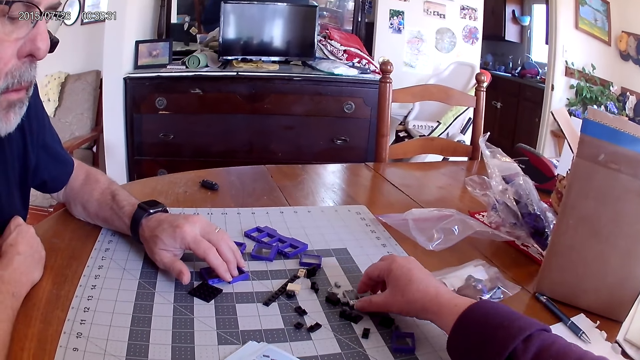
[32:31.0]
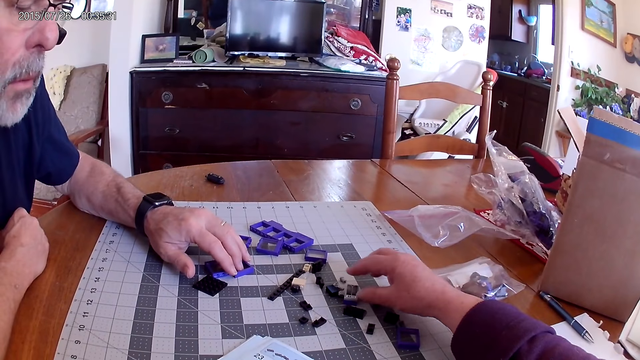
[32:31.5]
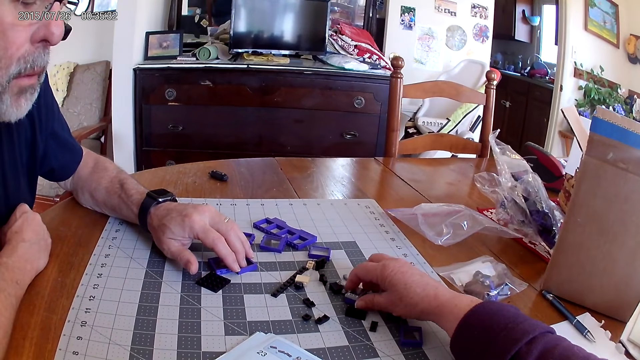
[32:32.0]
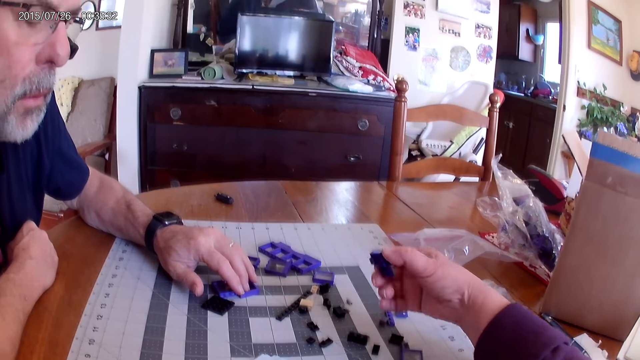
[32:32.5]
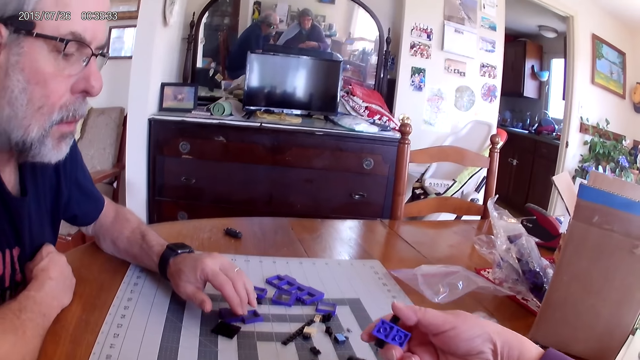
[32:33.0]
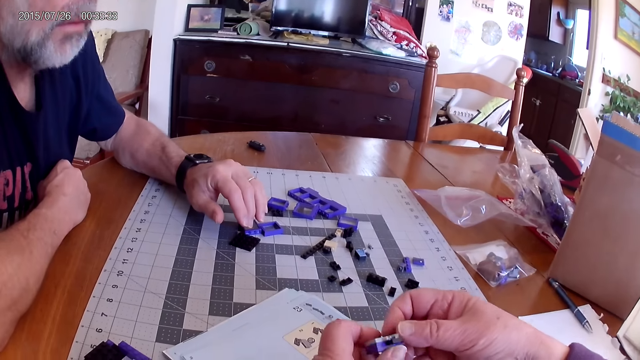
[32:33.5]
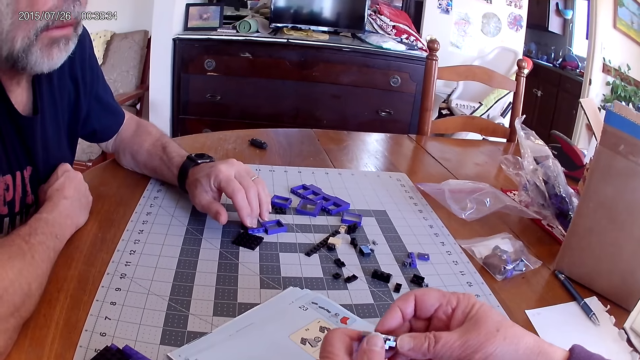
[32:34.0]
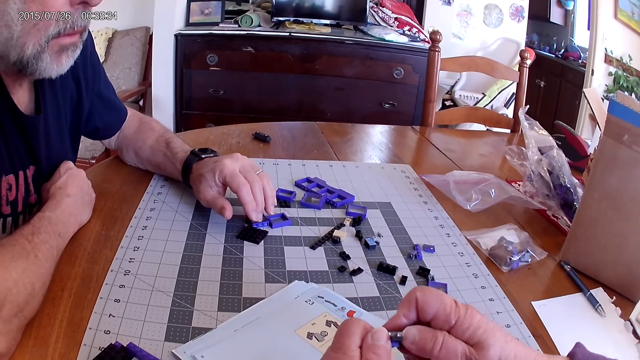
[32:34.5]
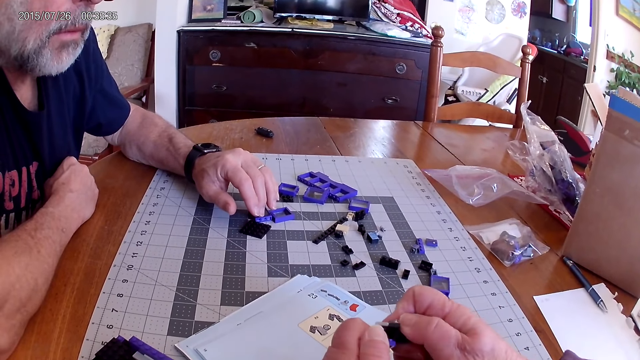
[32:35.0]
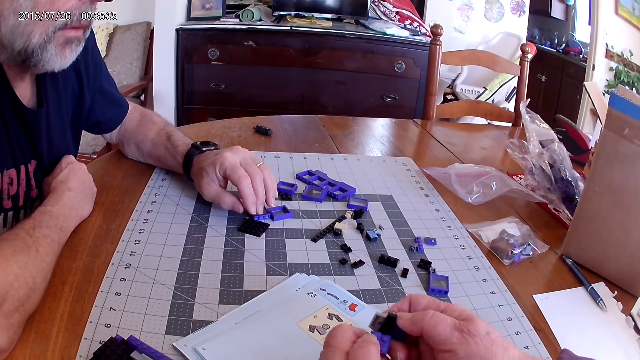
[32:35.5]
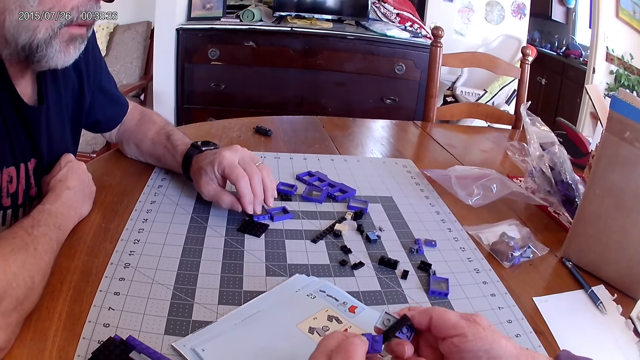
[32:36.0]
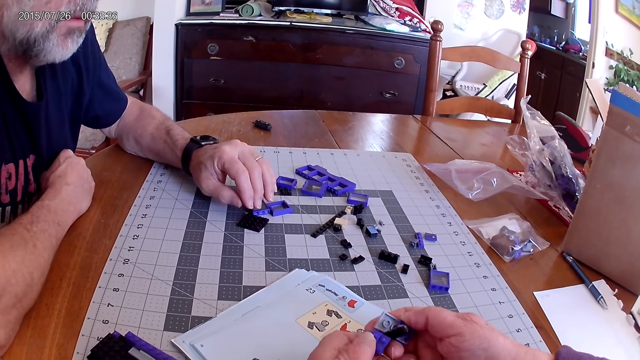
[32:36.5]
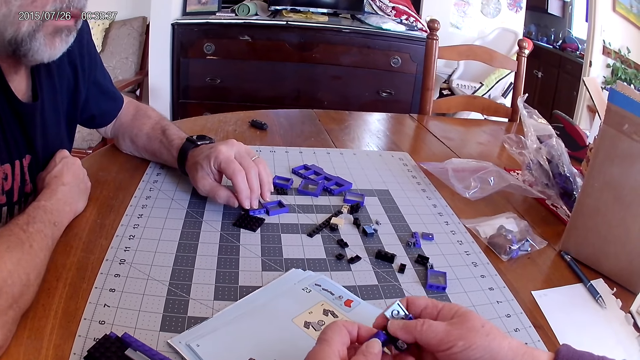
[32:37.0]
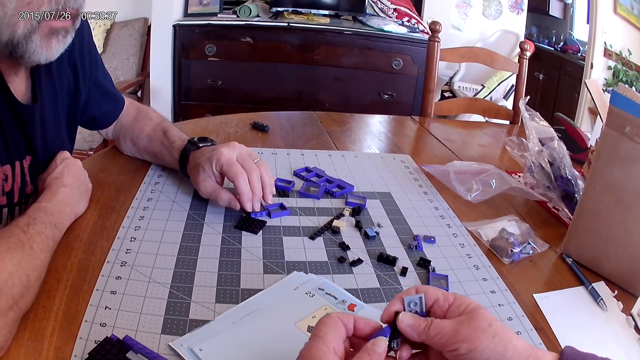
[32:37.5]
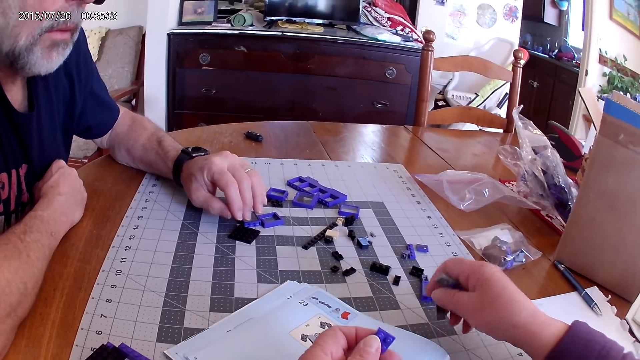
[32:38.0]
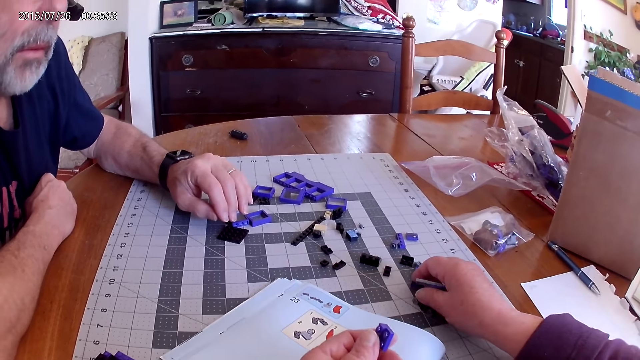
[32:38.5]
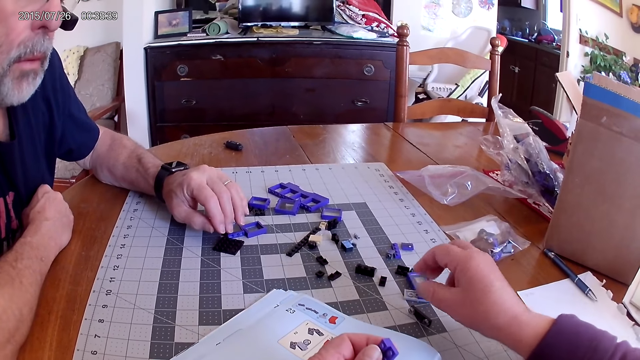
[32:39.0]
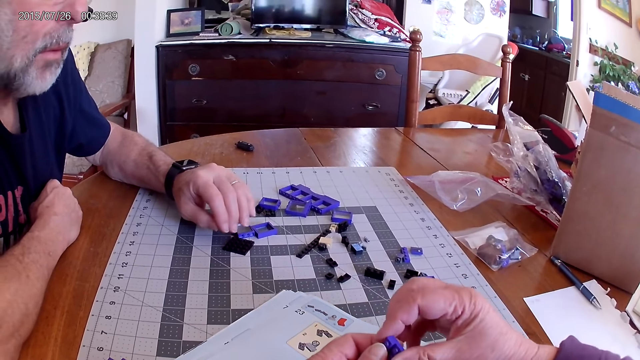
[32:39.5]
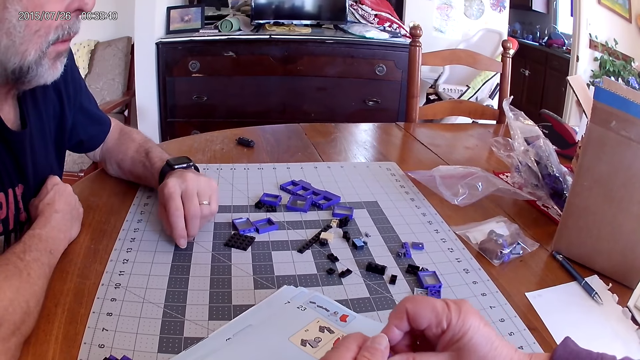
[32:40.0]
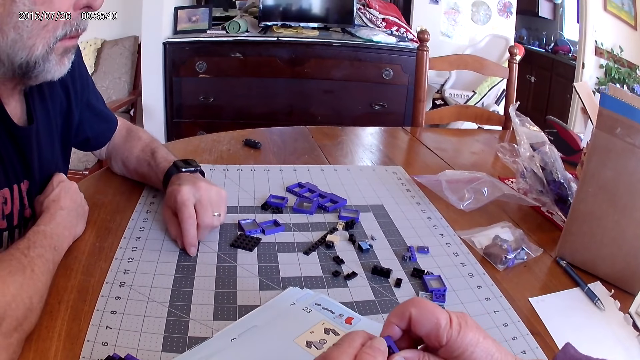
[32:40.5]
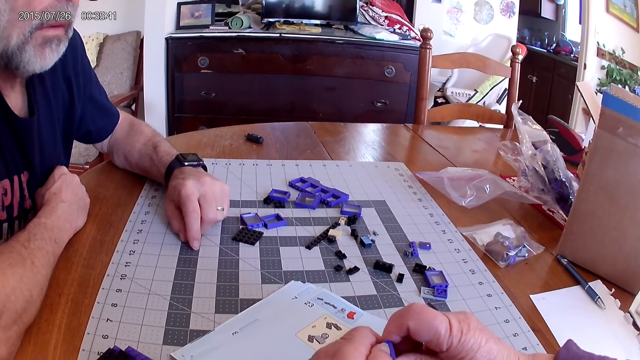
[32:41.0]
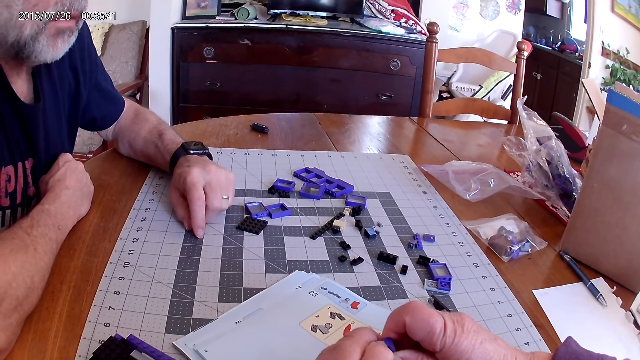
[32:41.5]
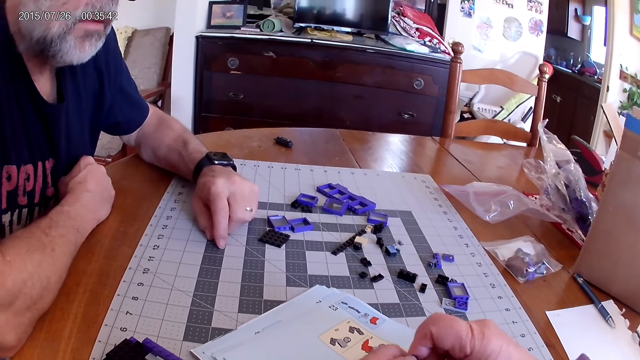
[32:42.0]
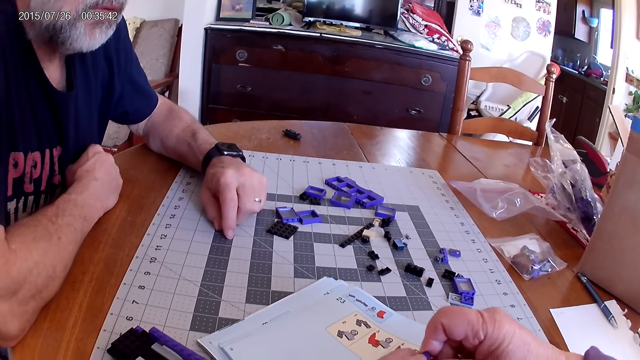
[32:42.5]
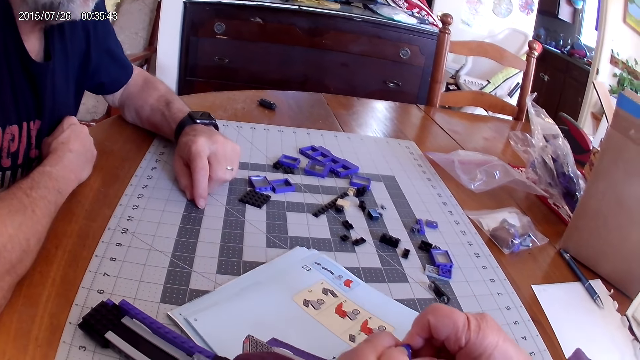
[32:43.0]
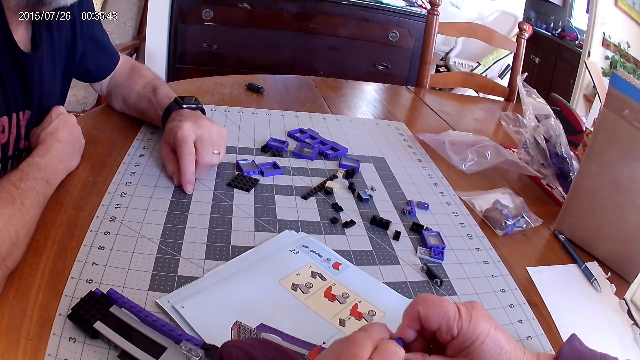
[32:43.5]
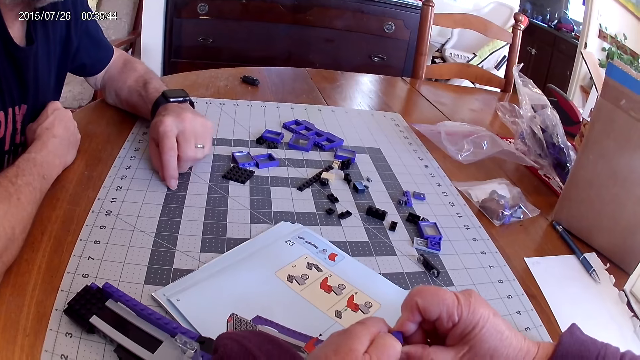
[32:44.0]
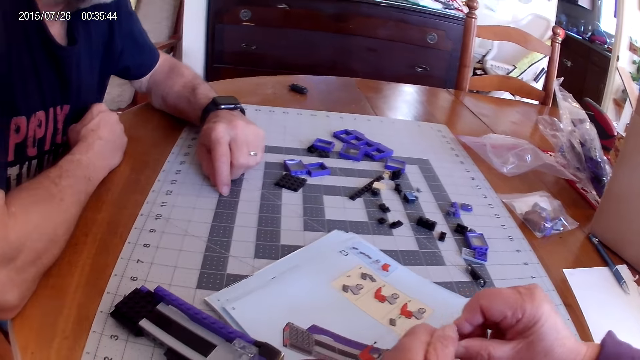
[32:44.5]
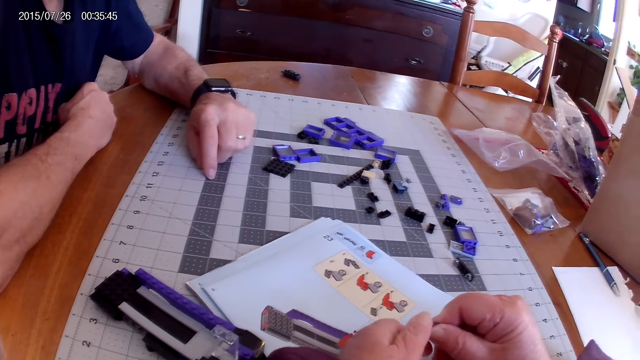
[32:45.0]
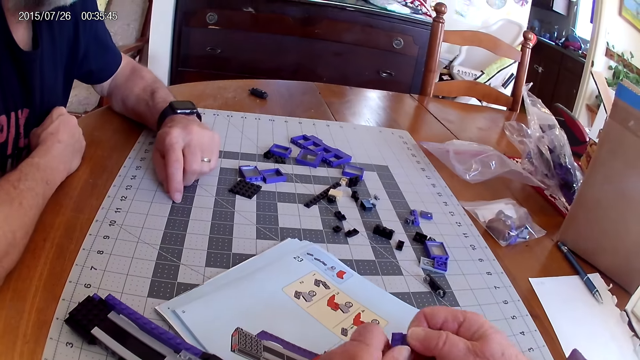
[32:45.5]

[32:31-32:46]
The camera wearer picks up the plastic piece. They dismantle the plastic pieces. They place the plastic piece on the table. They dismantle the plastic pieces.

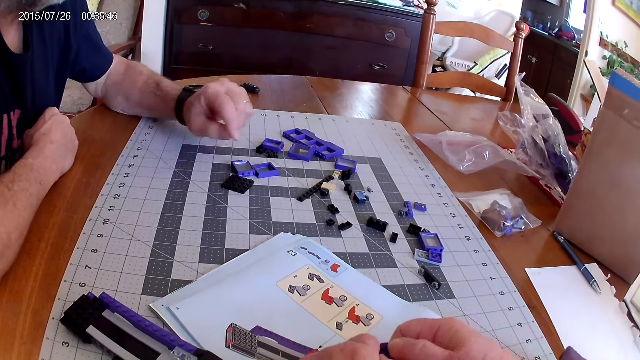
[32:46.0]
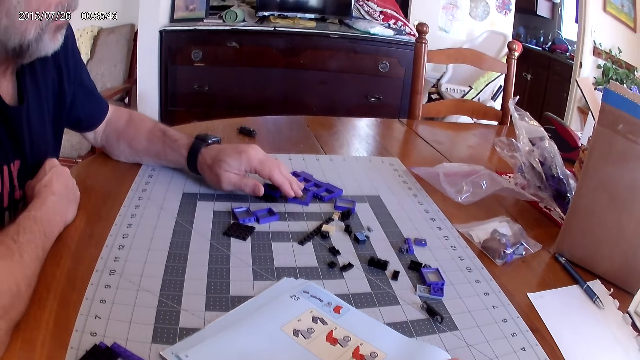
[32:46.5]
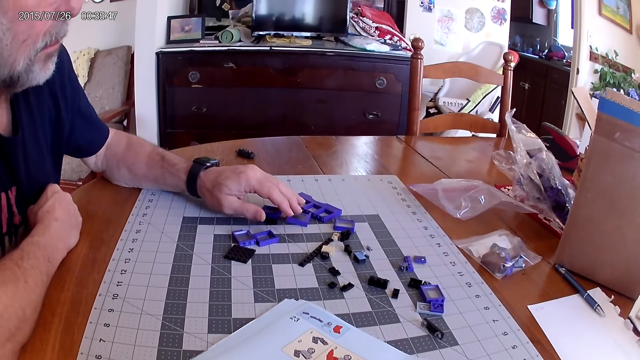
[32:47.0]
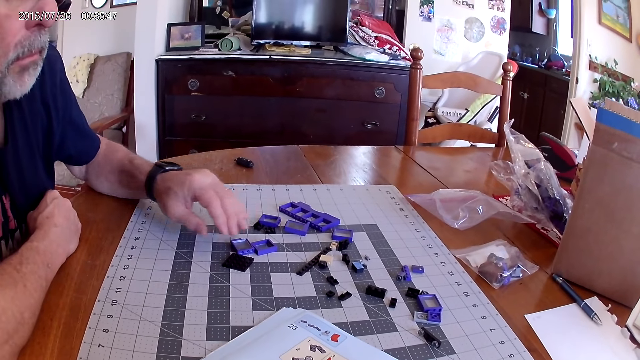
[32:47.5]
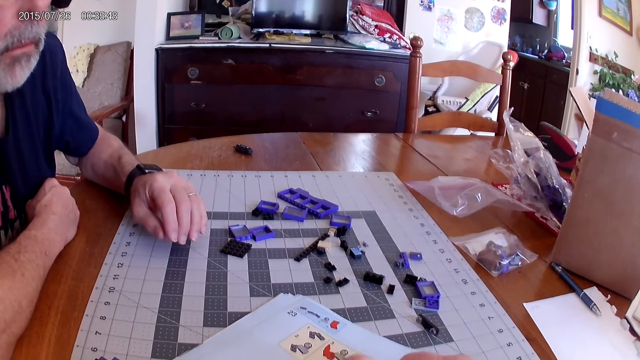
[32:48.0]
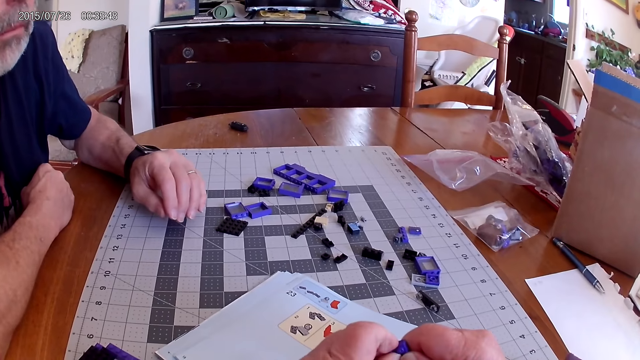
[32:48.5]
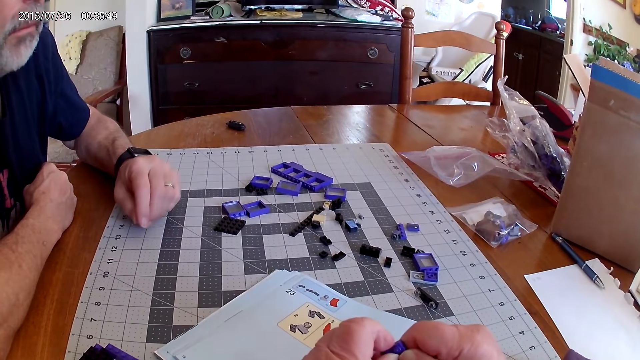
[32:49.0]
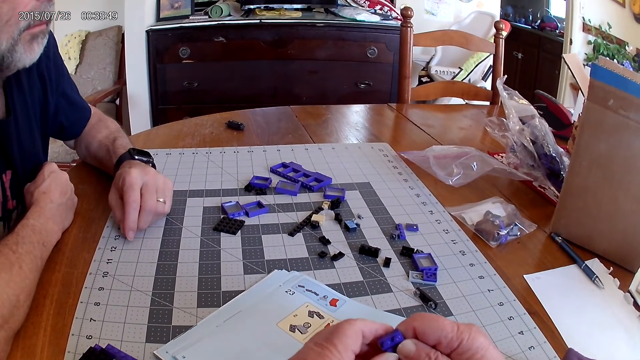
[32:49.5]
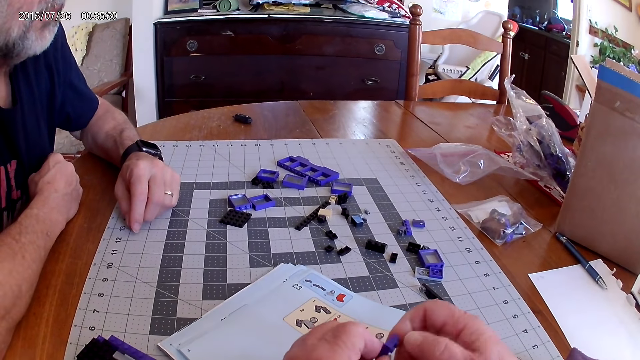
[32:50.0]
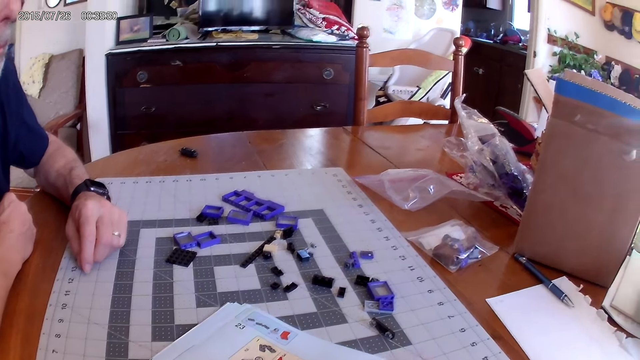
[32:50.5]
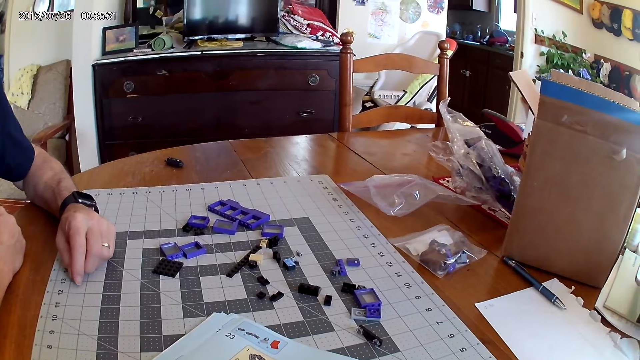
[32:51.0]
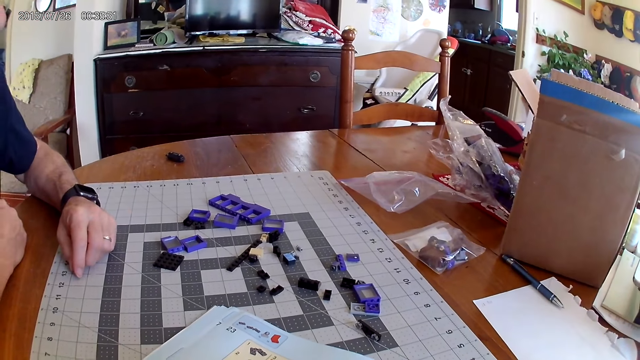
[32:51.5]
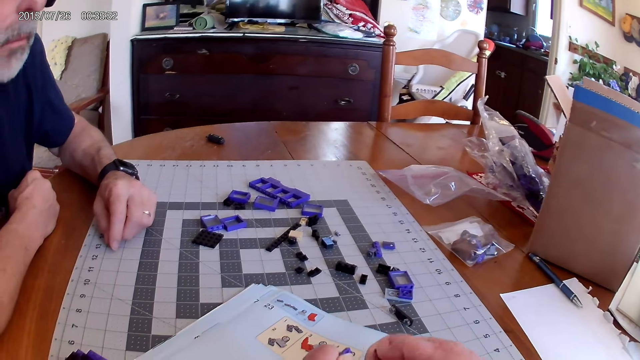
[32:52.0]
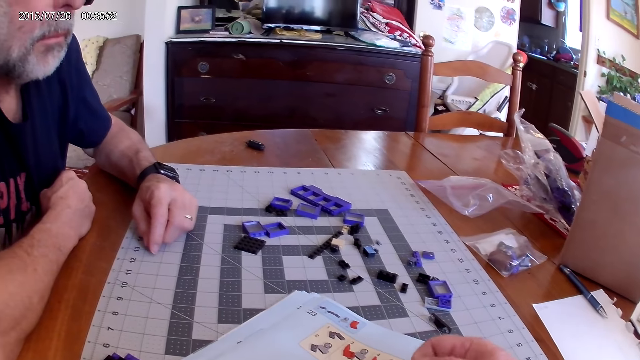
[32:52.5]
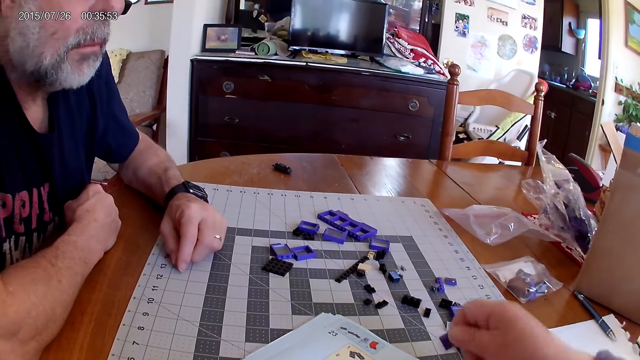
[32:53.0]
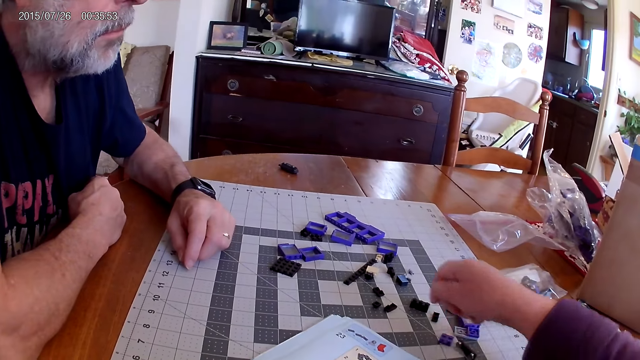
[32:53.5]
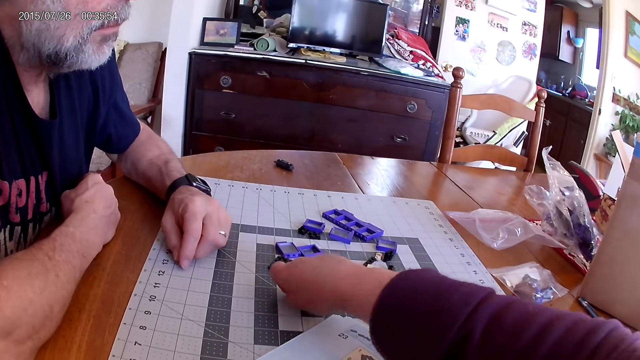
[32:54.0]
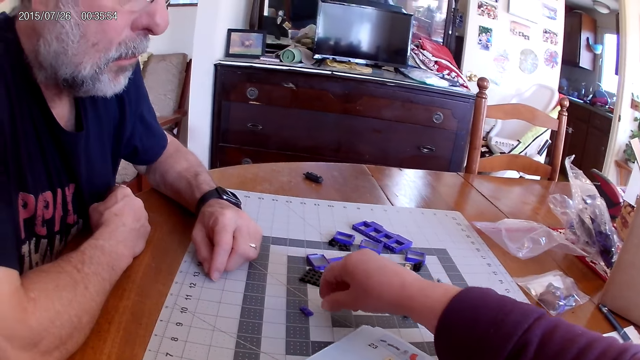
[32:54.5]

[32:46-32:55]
The camera wearer places the plastic piece on the table.
